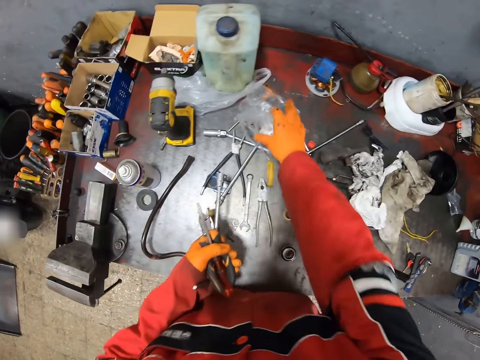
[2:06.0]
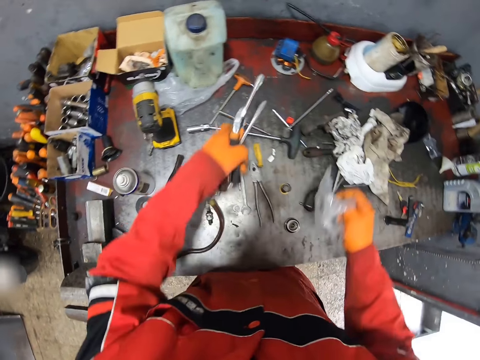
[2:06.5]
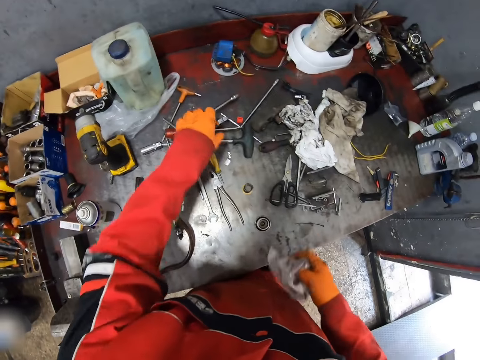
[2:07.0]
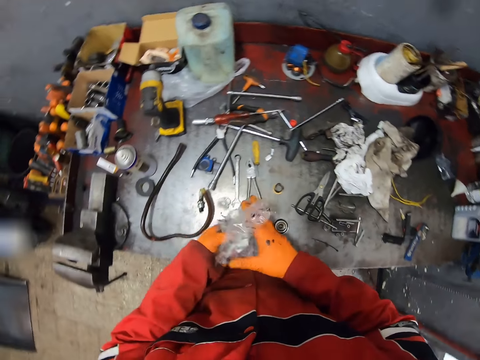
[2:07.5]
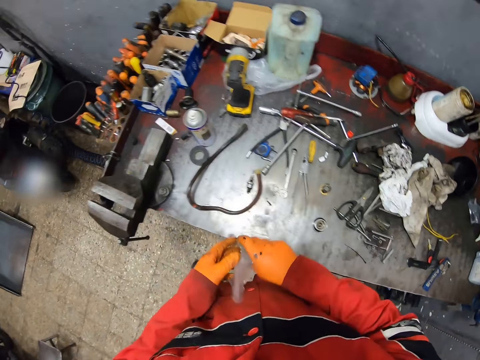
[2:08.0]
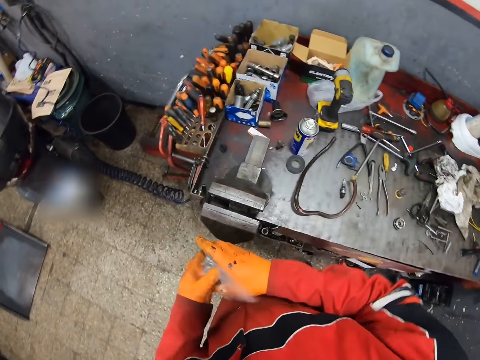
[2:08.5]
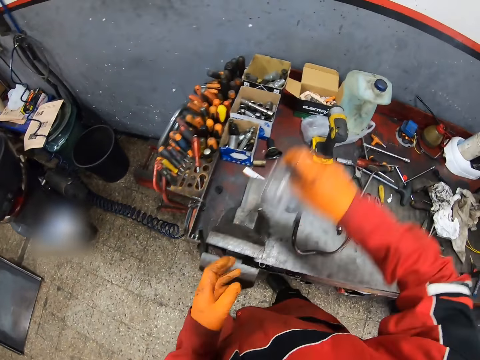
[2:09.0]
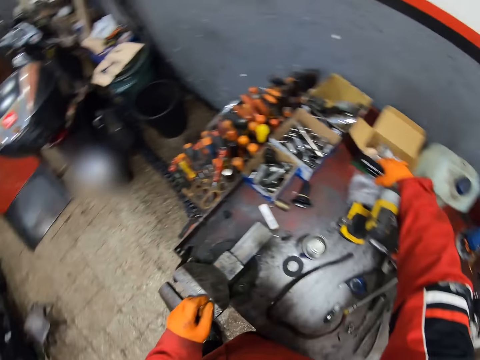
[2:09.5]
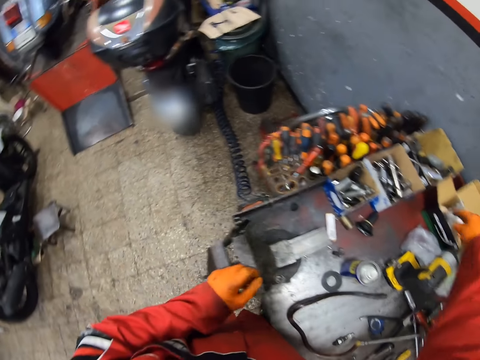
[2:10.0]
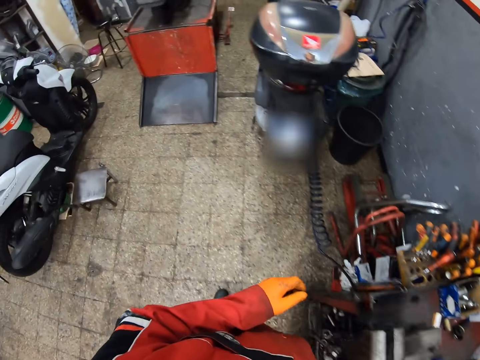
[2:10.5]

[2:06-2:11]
The camera wearer drops the nail on the table with his gloved right hand. He drops the paper on the table with his gloved right hand. He drops the spanner and plier in his gloved left hand on the table. He passes the nylon from his gloved left hand to his gloved right hand. He drops the nylon on the table with his gloved right hand.
